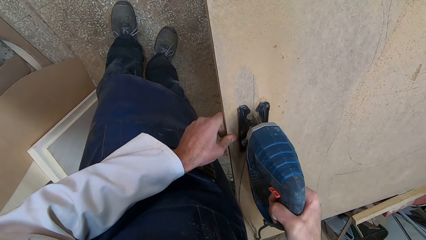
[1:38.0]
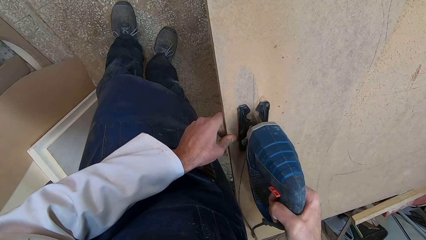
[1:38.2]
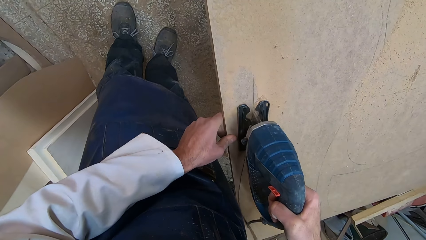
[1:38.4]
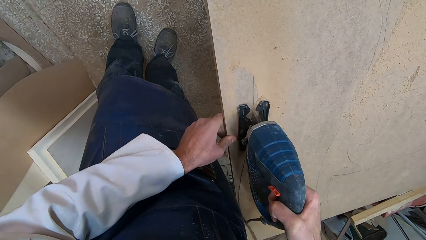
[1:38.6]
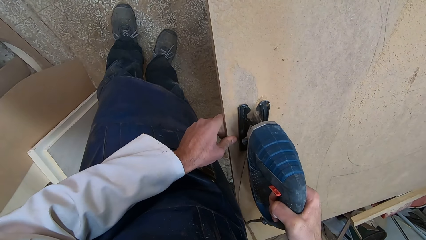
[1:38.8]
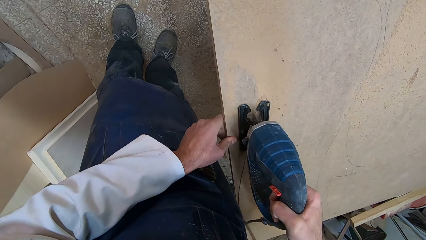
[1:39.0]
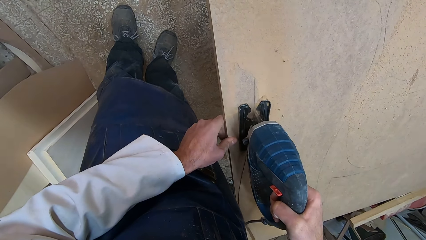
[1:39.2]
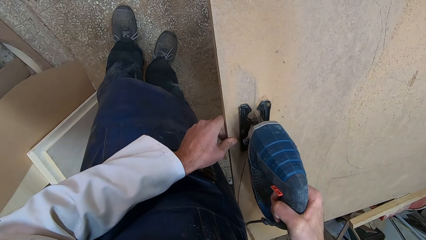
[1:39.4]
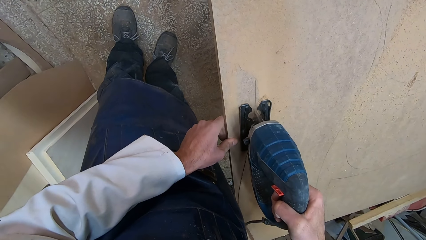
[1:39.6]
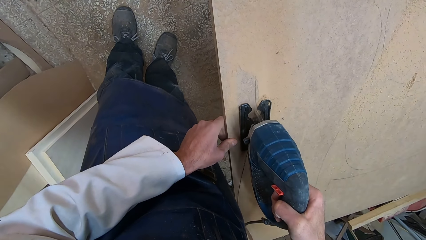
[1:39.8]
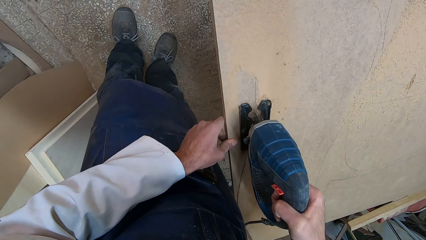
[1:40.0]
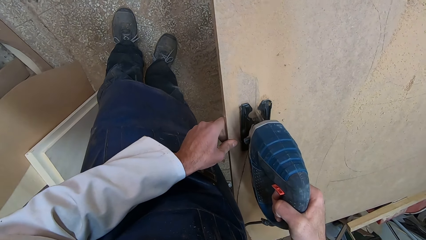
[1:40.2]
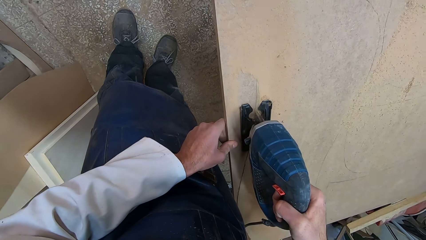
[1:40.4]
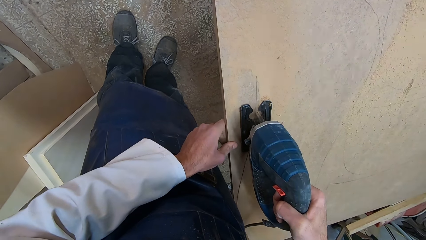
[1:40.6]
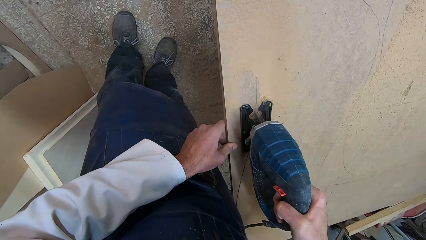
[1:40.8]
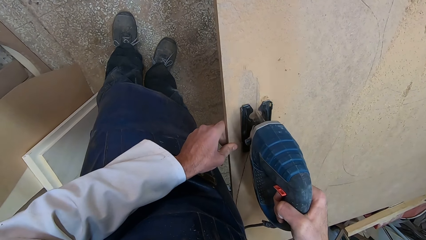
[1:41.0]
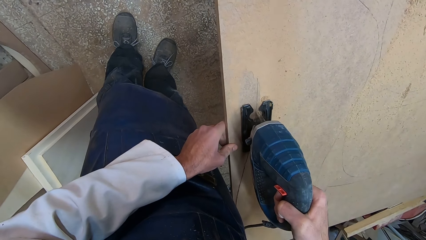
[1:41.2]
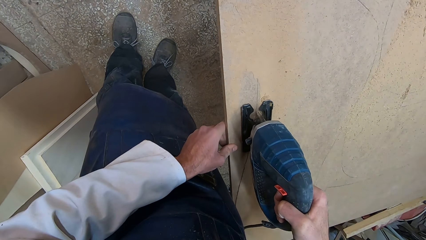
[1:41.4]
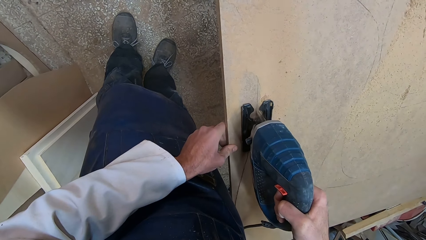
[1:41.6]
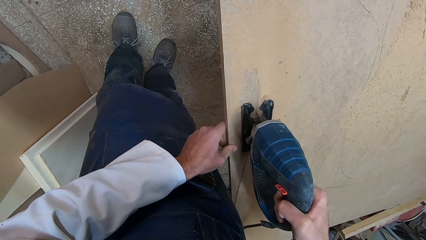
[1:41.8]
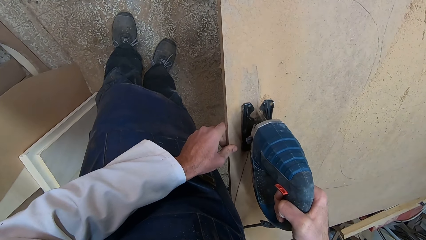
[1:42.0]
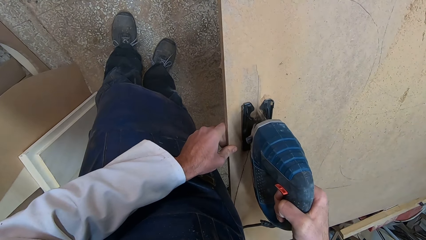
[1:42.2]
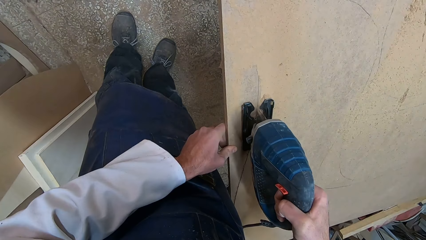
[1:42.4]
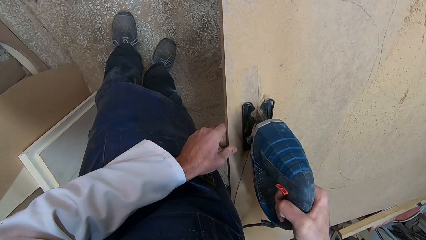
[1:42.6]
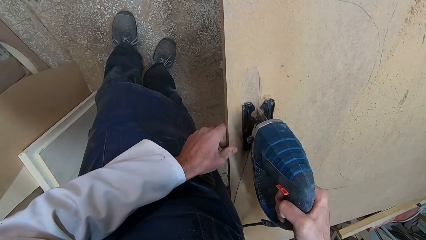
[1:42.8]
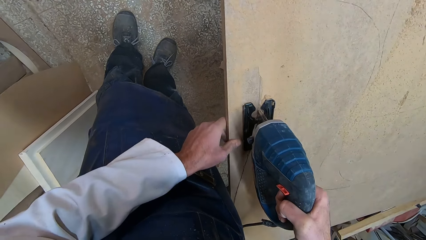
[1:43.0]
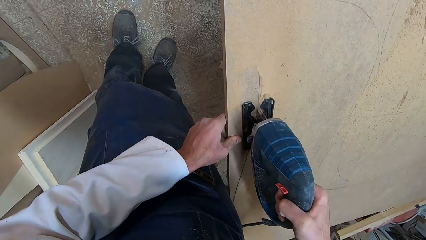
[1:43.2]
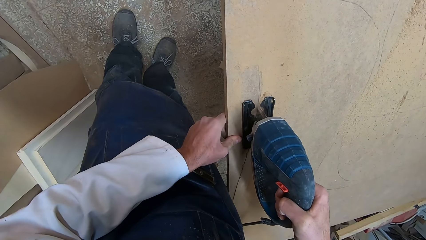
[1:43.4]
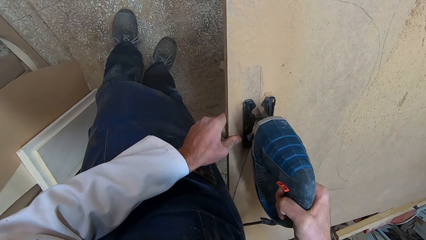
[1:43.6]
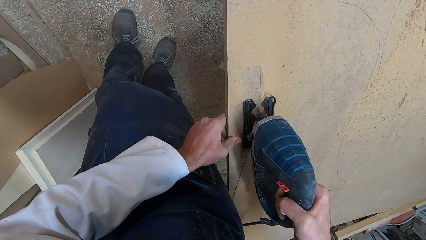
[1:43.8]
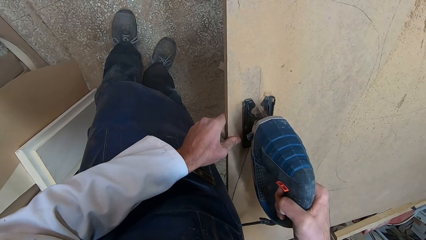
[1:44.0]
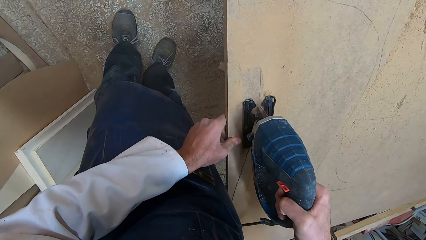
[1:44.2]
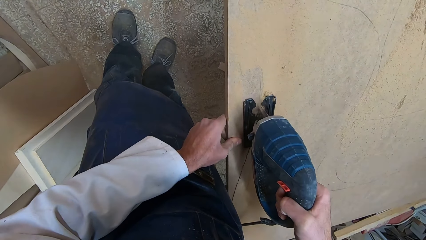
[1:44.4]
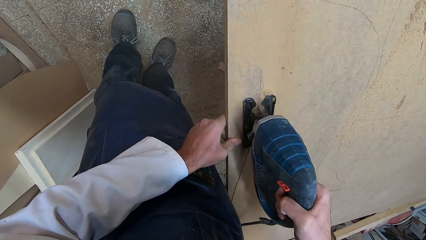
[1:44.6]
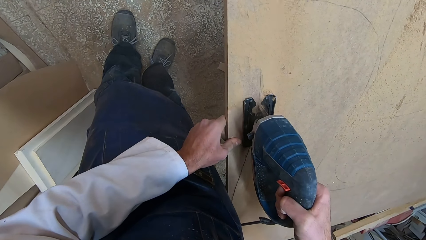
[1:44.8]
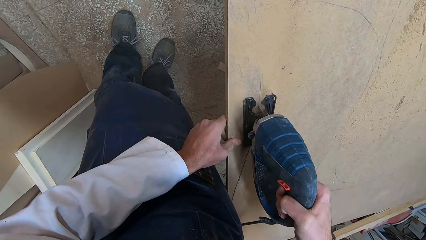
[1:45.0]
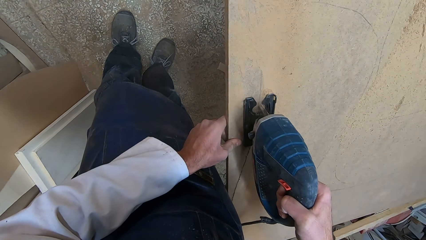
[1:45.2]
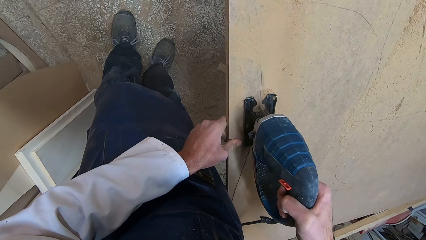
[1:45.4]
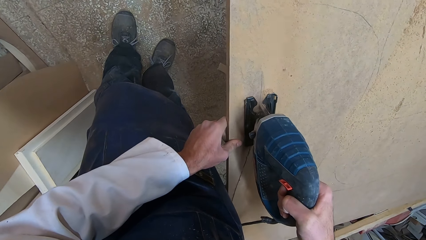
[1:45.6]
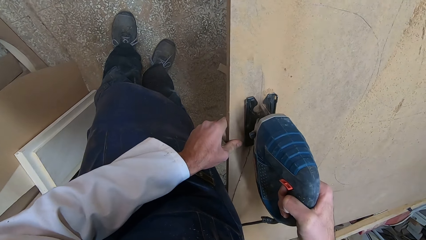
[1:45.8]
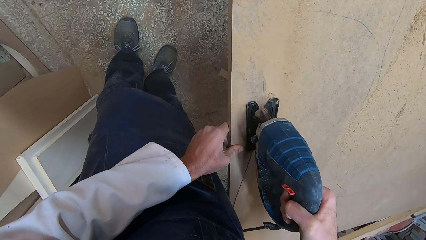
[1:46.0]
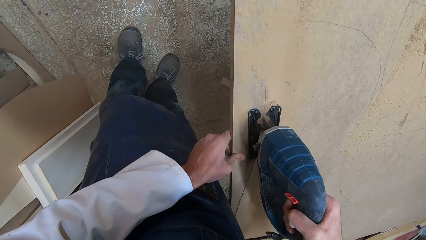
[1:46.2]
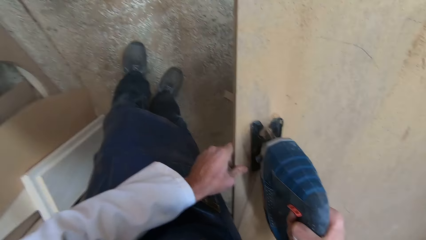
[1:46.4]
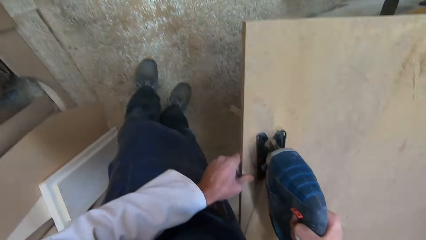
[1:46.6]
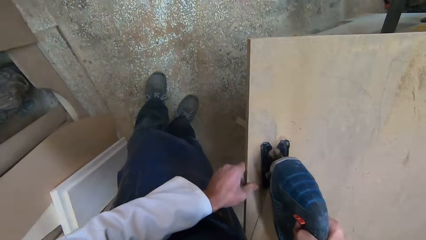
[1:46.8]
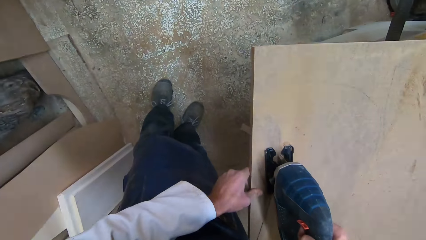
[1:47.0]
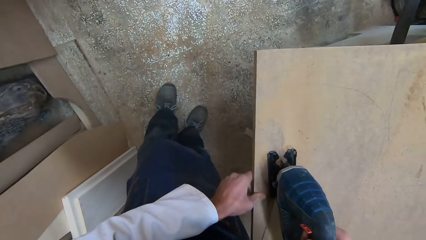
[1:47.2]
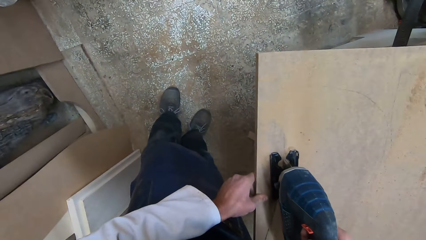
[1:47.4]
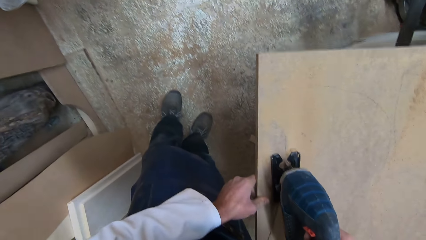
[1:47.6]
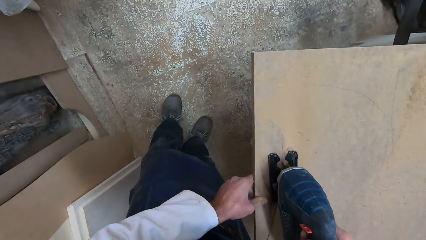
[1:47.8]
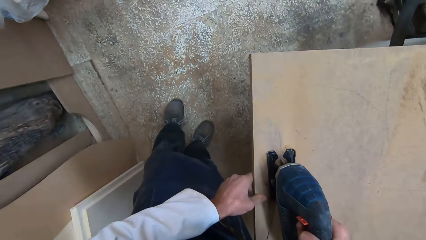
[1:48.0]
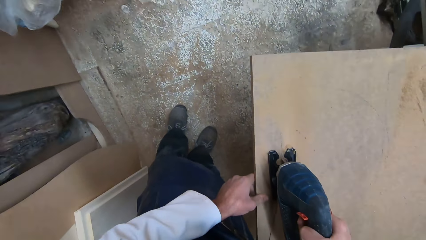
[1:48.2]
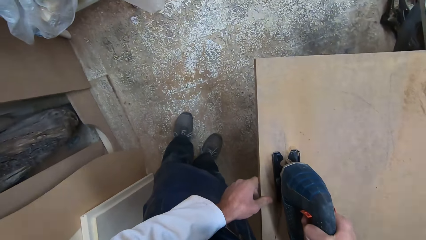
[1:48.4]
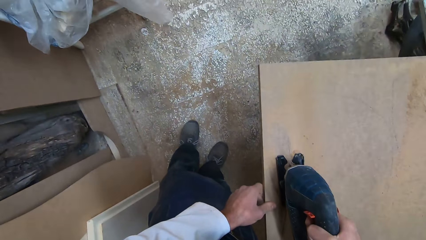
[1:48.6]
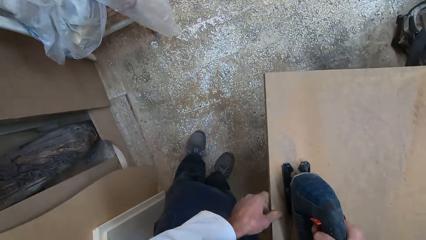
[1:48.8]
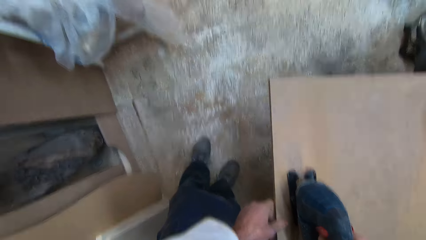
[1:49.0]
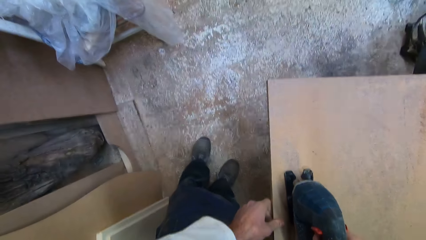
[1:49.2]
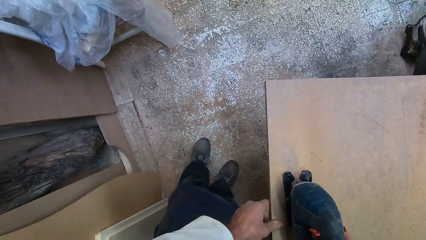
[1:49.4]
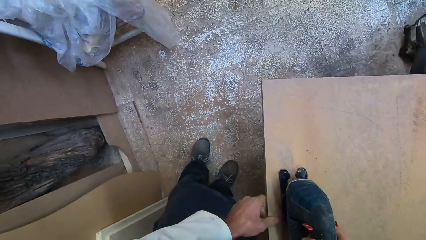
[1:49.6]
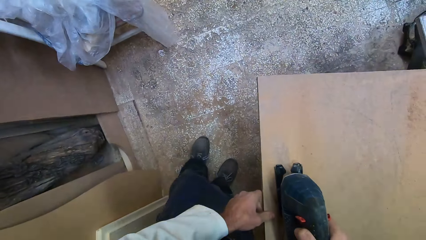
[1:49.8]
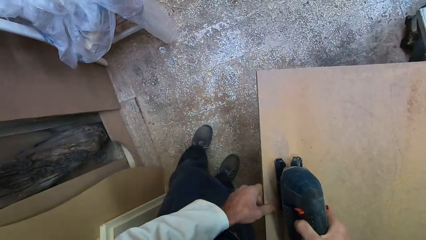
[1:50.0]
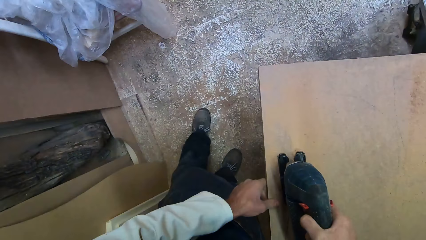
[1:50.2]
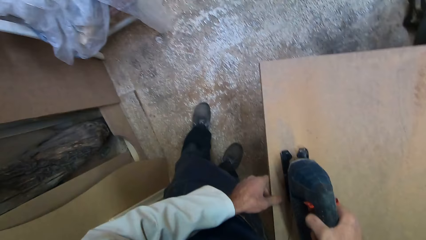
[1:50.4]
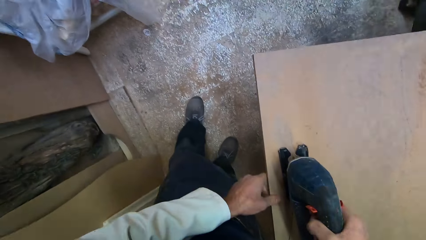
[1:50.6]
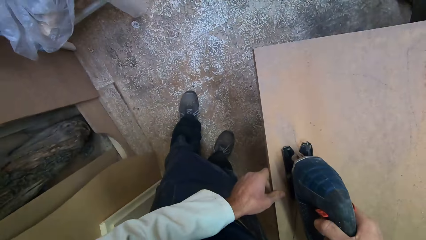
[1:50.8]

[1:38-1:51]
The camera wearer passes his left hand over the wood board. He stops the jigsaw machine. He moves his left leg forward.

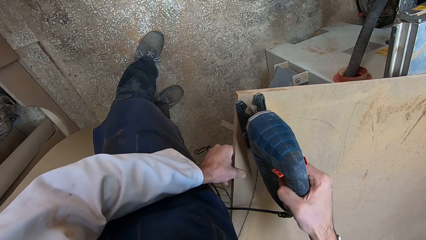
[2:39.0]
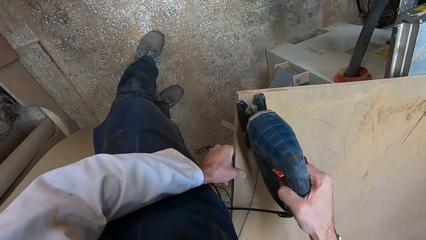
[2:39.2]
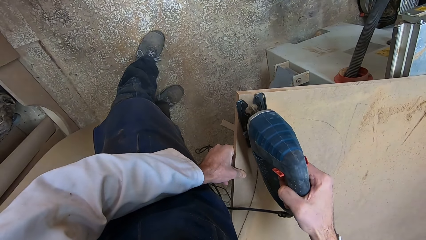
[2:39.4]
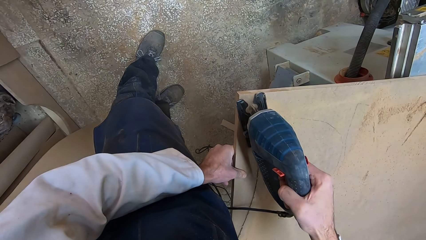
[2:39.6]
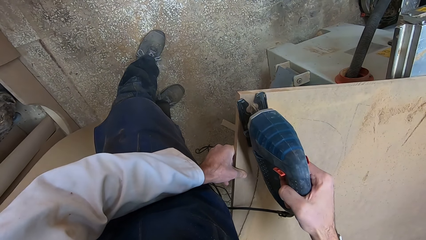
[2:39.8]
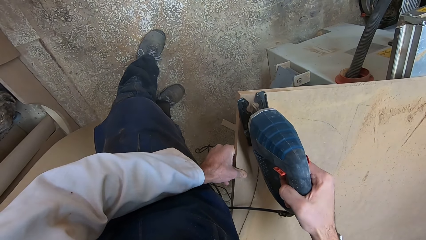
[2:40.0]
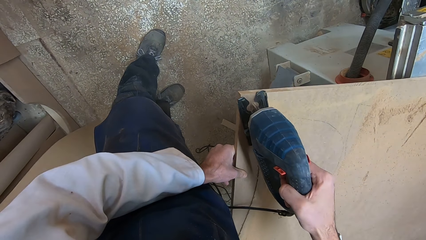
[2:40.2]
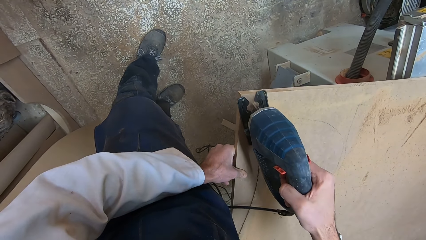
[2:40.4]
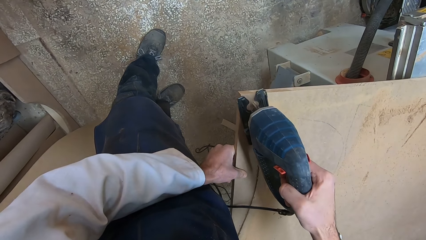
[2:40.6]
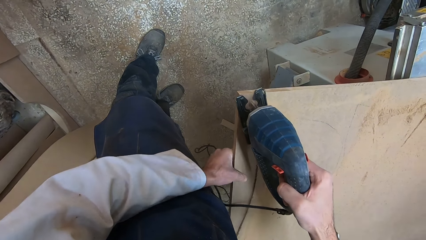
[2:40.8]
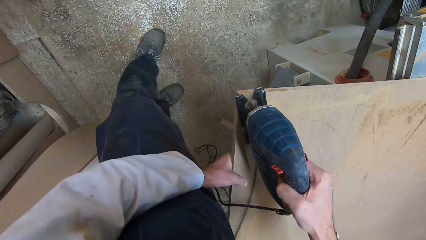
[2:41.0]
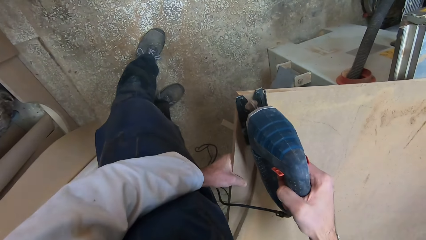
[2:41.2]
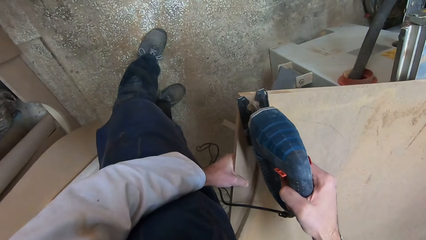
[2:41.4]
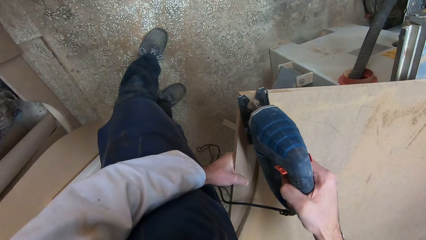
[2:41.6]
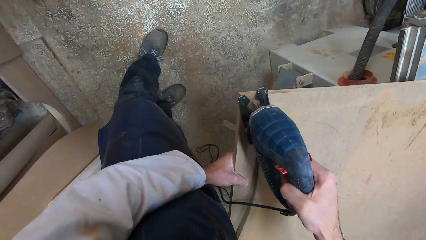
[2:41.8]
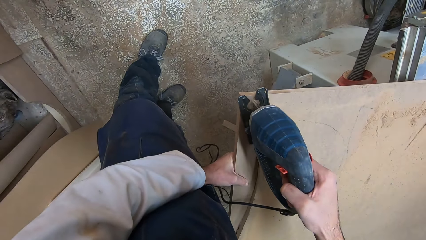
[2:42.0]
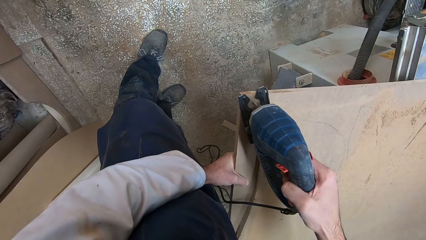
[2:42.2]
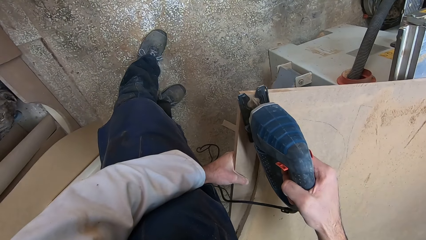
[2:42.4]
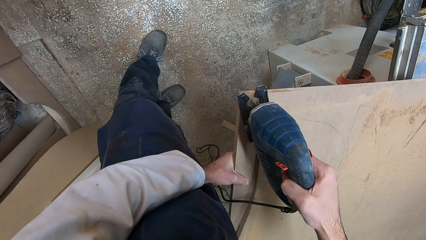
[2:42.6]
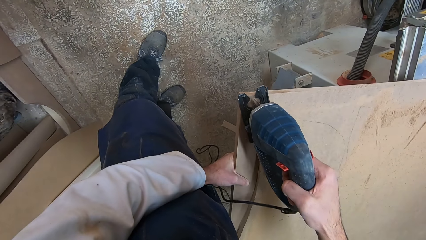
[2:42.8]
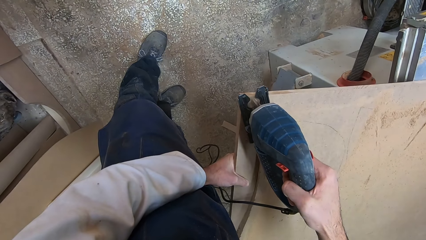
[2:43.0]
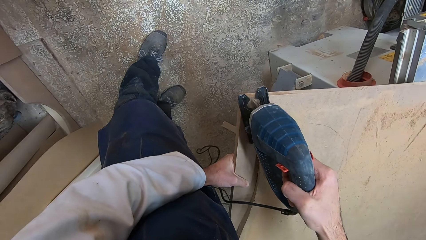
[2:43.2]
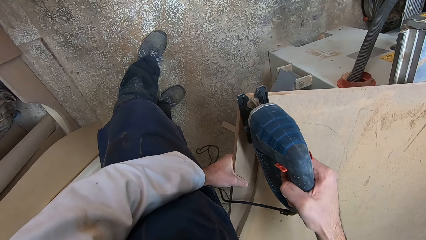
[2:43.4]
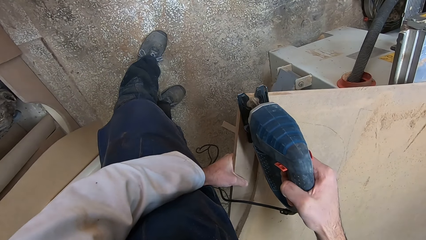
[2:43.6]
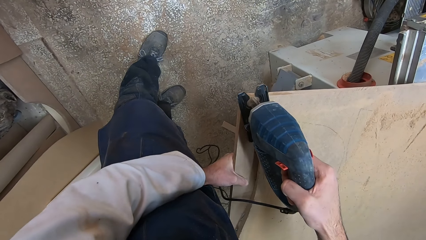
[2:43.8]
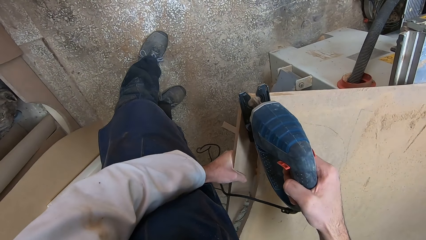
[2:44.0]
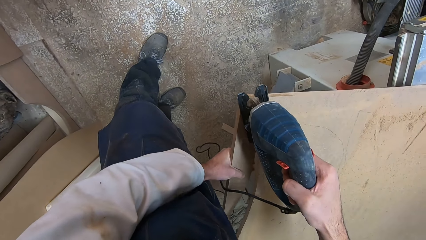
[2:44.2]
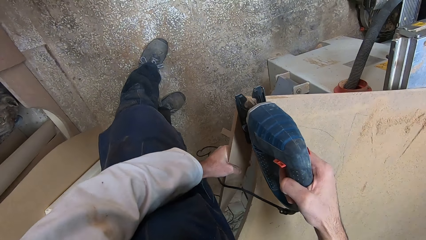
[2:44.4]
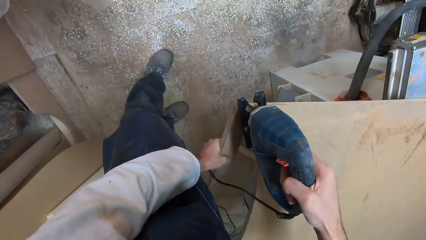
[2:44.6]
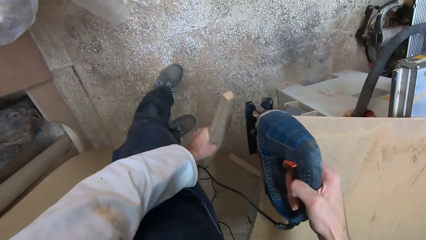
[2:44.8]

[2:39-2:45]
The camera wearer adjusts his left hand. He uses his left hand to press down the cut piece of wood. He detaches the piece of wood from the rest of the wood board using his left hand.
